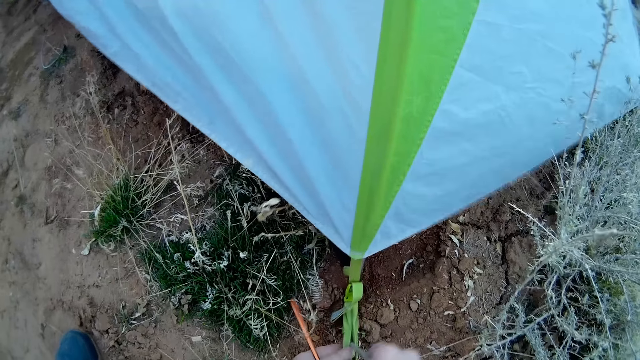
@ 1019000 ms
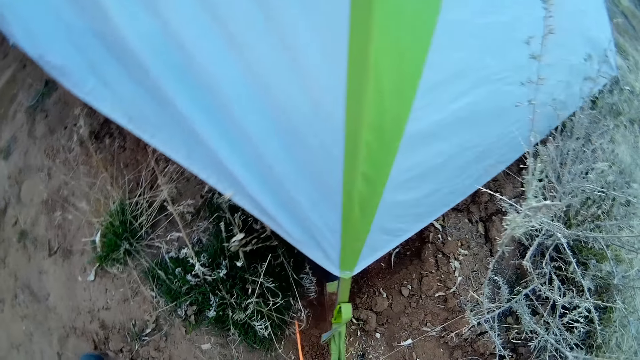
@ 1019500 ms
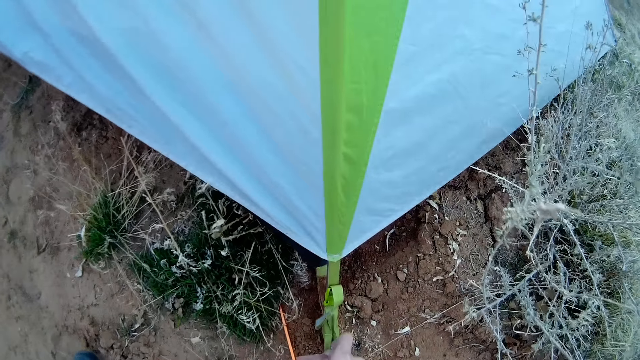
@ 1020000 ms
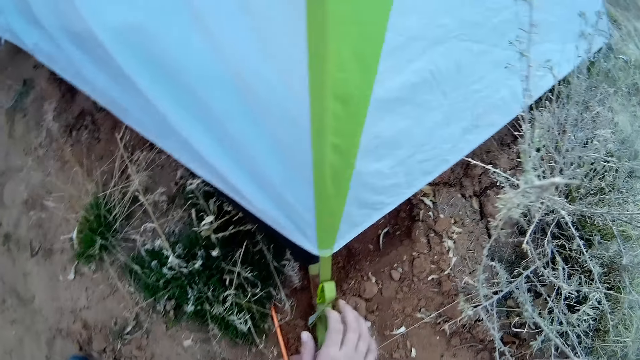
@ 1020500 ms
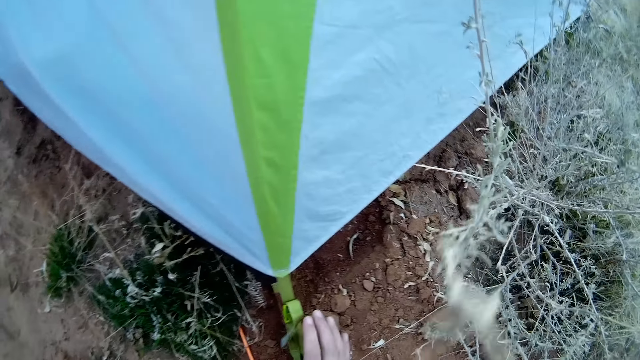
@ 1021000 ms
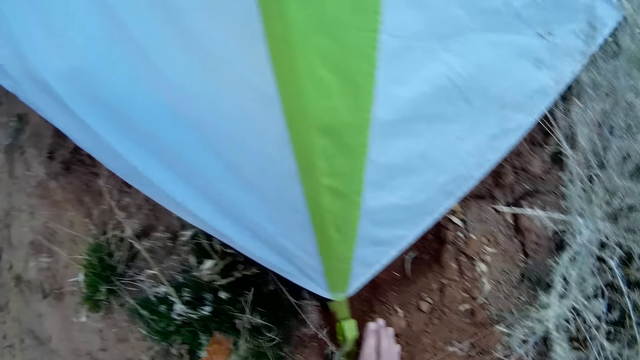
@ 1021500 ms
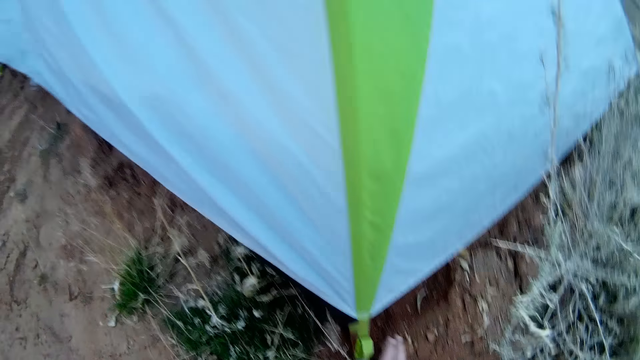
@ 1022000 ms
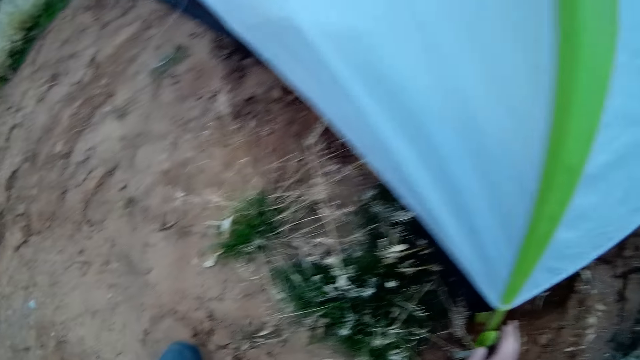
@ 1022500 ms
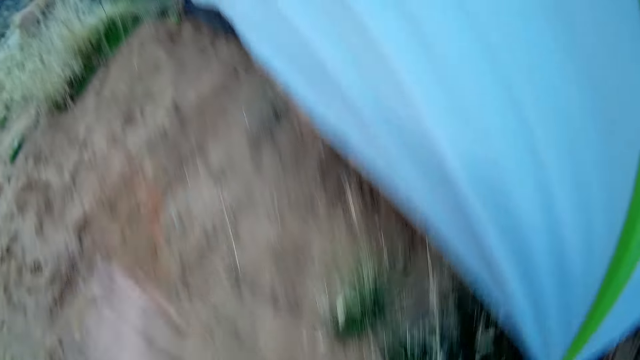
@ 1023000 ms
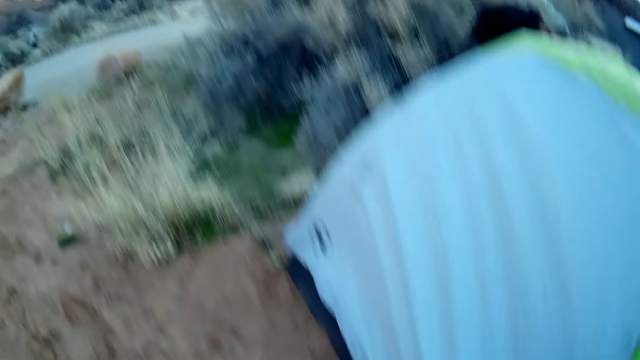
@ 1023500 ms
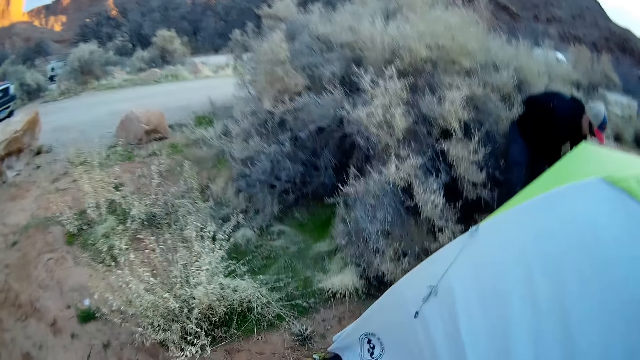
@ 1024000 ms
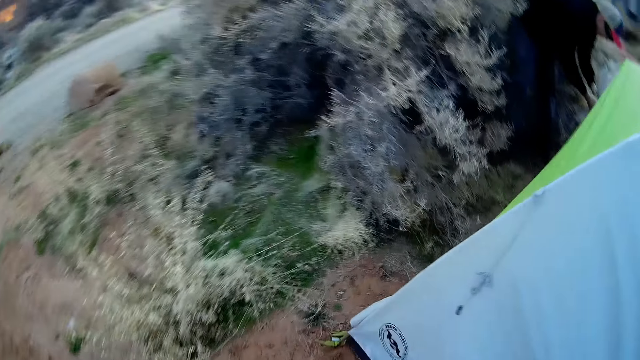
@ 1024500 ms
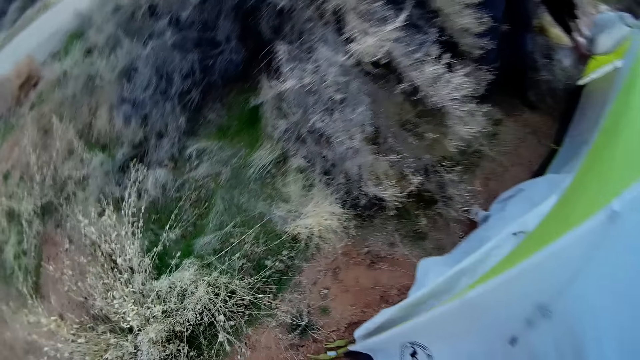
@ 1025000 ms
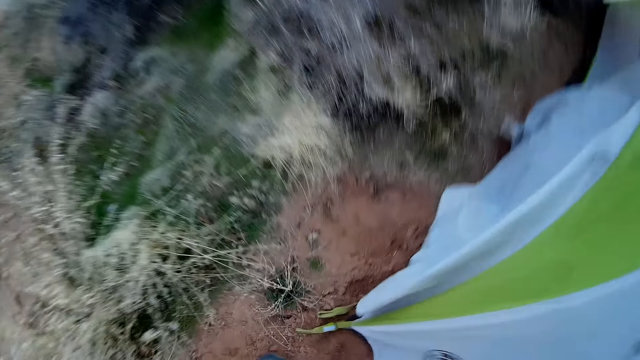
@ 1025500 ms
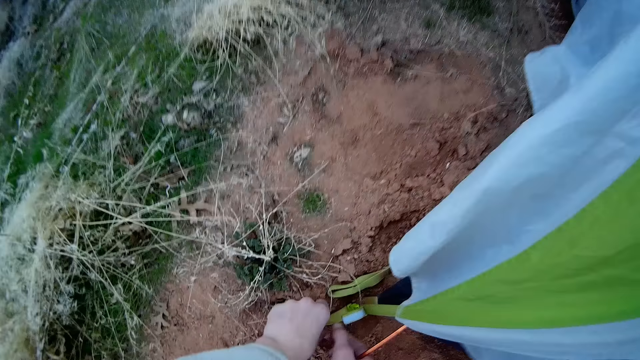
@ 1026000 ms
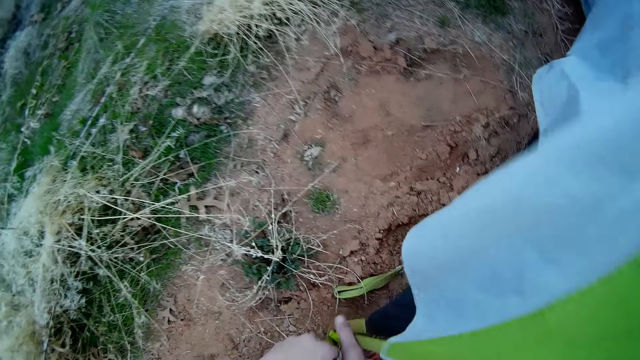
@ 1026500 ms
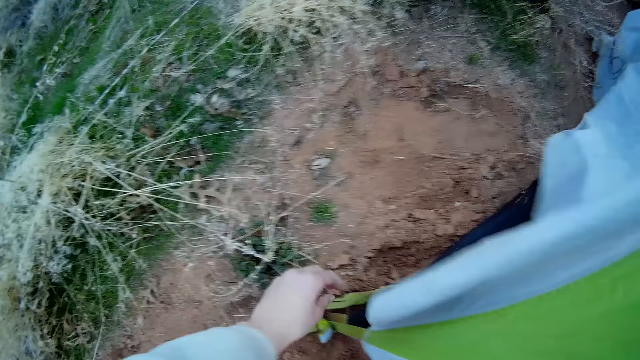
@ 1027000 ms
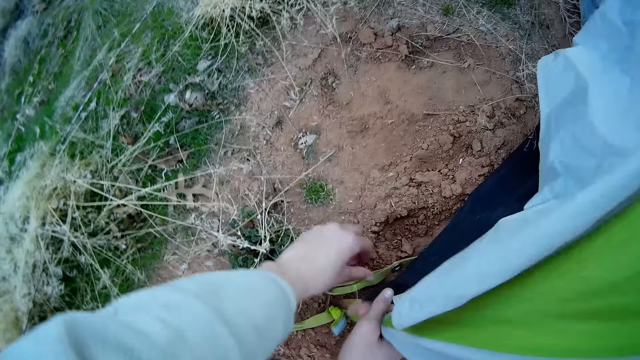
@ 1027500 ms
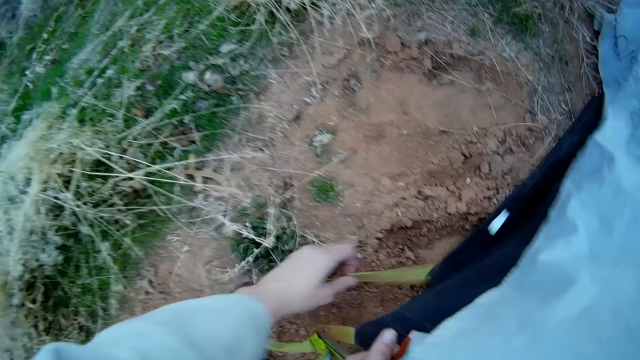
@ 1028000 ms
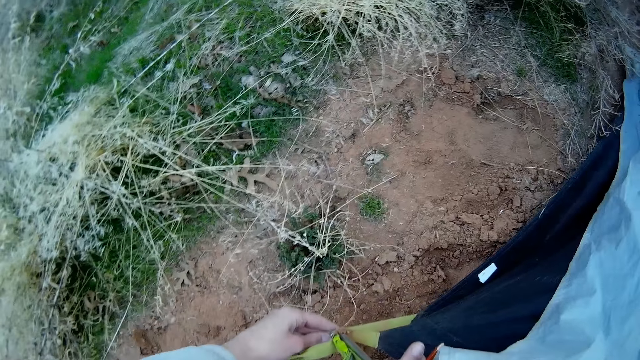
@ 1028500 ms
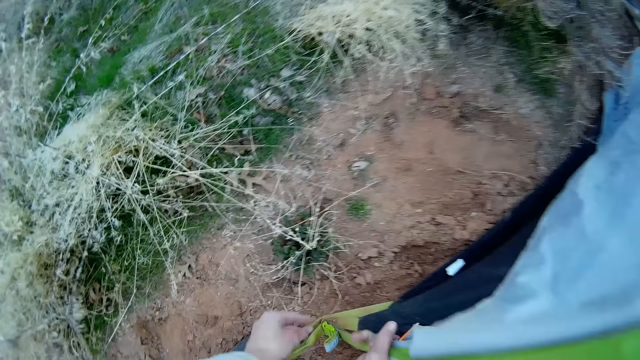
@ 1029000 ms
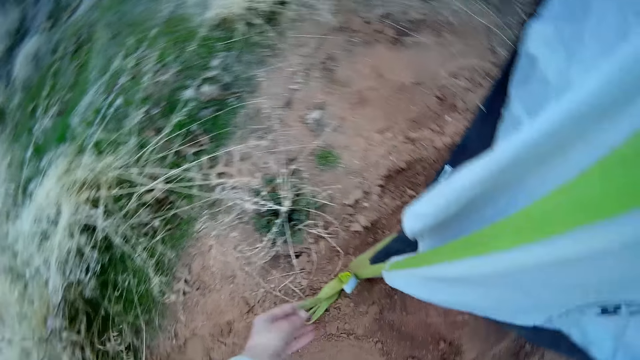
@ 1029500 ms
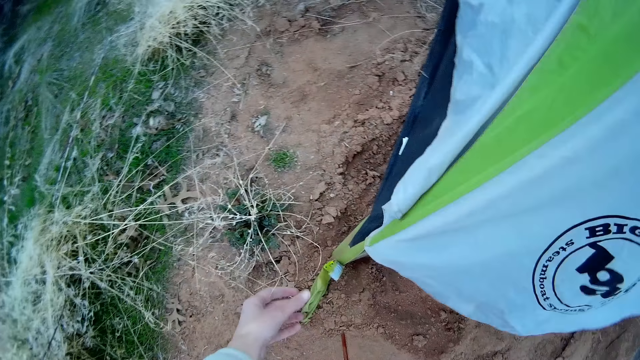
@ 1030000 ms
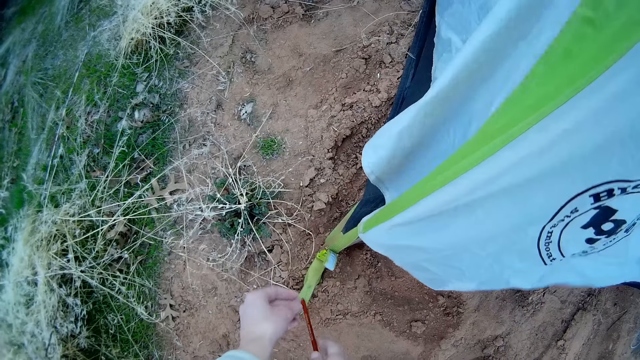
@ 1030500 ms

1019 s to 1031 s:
The camera wearer holds the snap hook on the ground. He walks on the ground. He fixes another part of the camp tent to the ground with an iron rod in his right hand. He holds the snap hook on the ground.

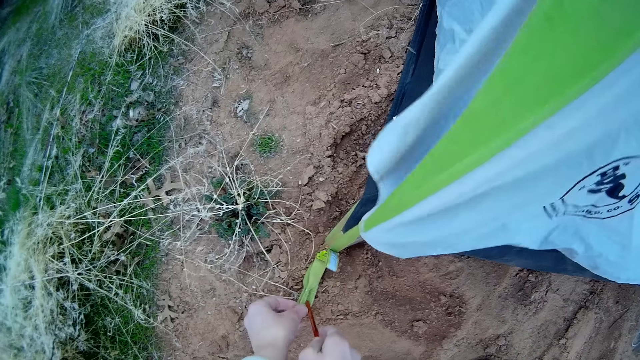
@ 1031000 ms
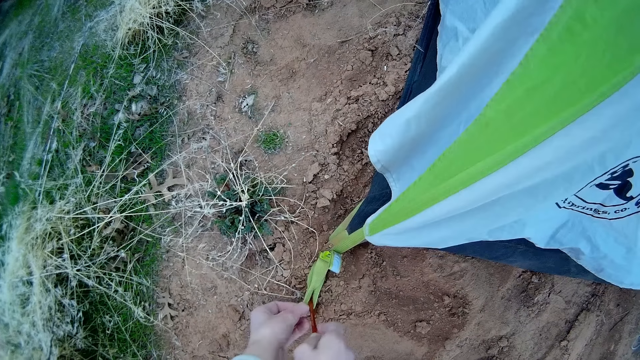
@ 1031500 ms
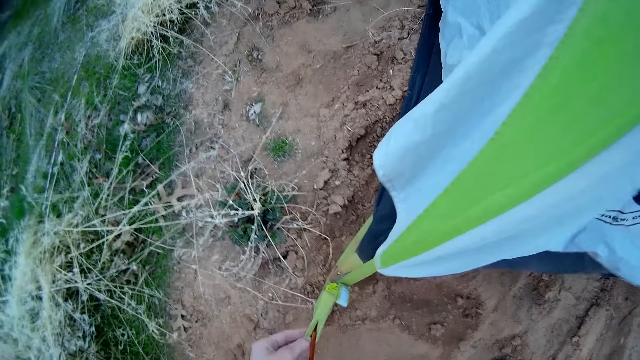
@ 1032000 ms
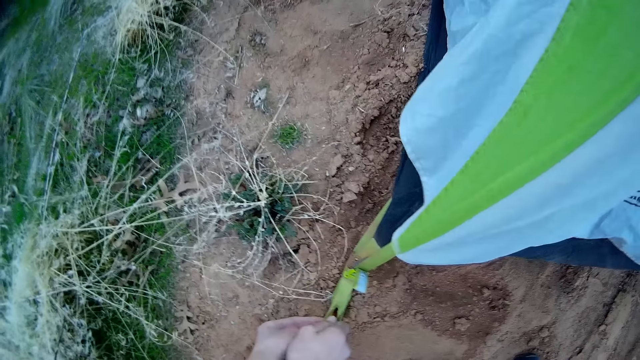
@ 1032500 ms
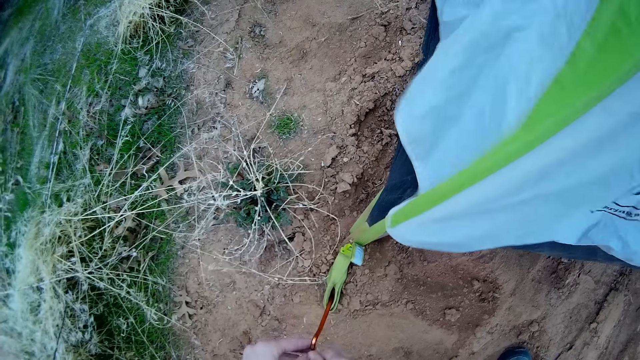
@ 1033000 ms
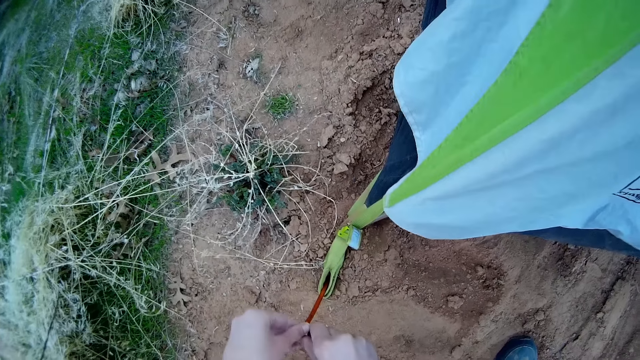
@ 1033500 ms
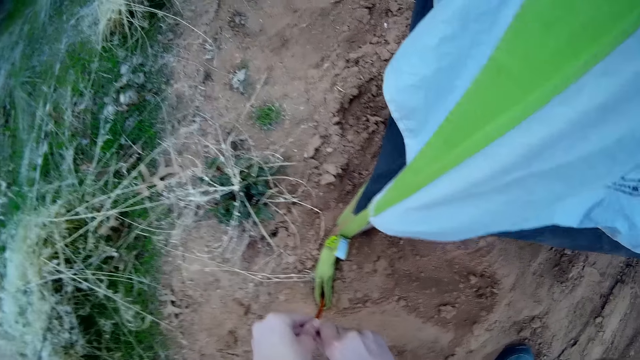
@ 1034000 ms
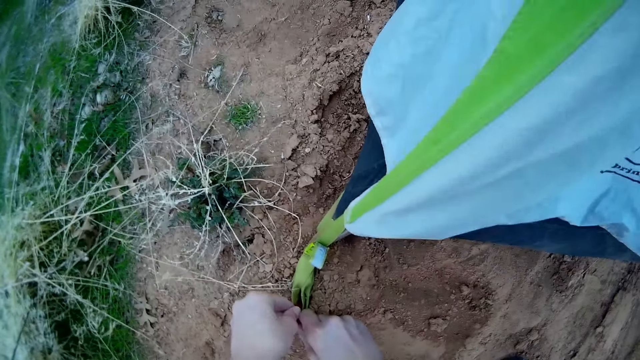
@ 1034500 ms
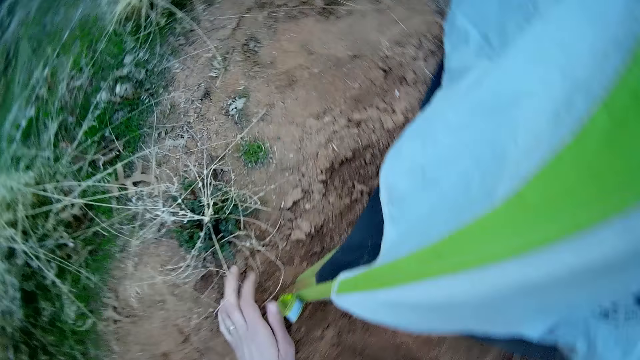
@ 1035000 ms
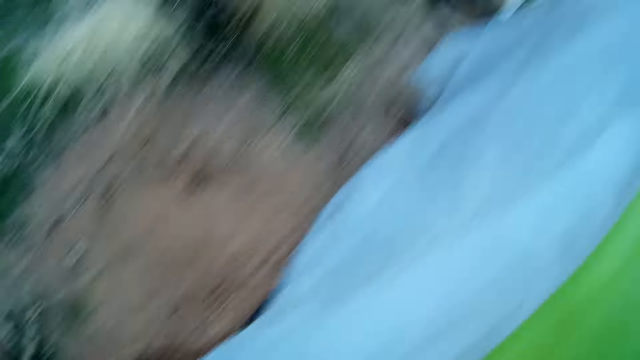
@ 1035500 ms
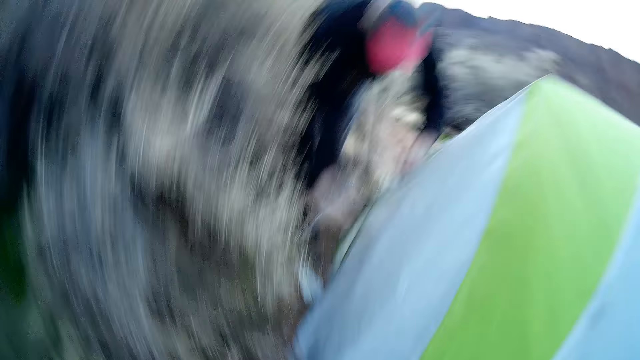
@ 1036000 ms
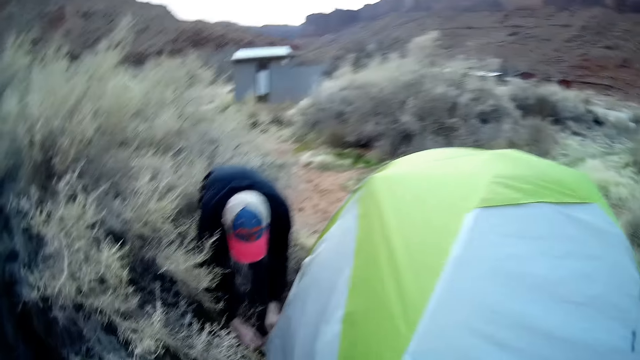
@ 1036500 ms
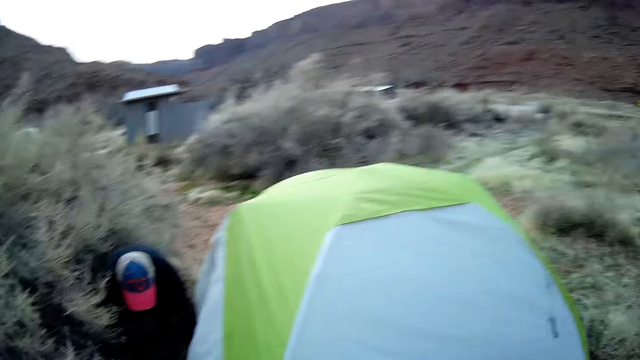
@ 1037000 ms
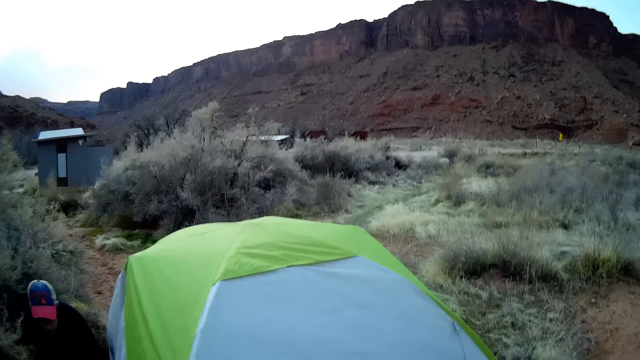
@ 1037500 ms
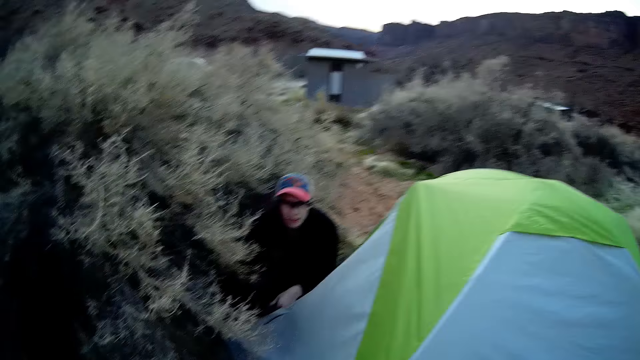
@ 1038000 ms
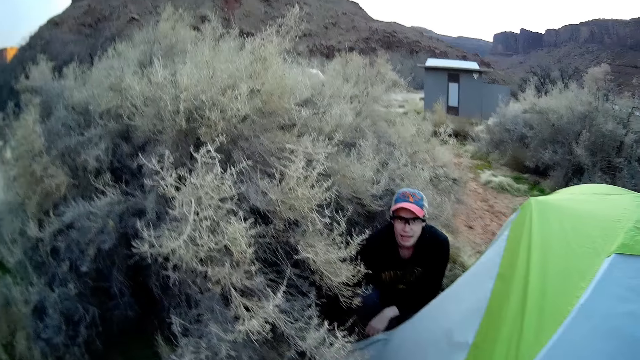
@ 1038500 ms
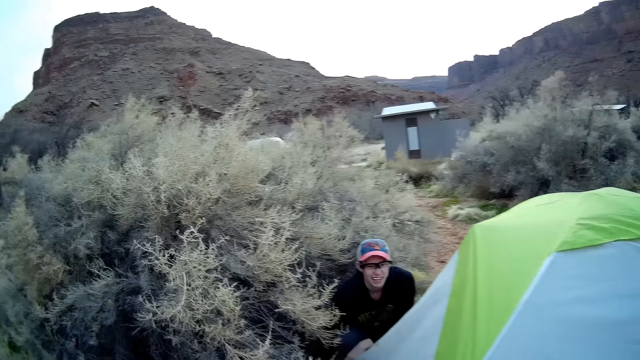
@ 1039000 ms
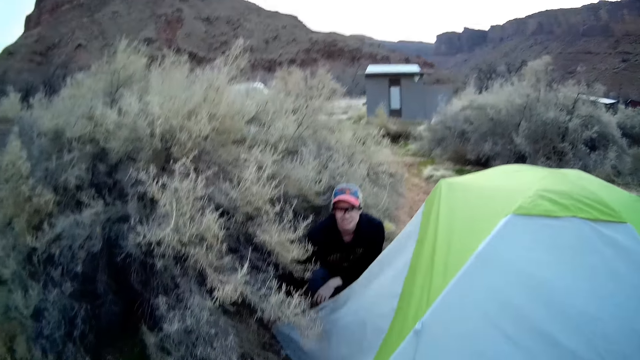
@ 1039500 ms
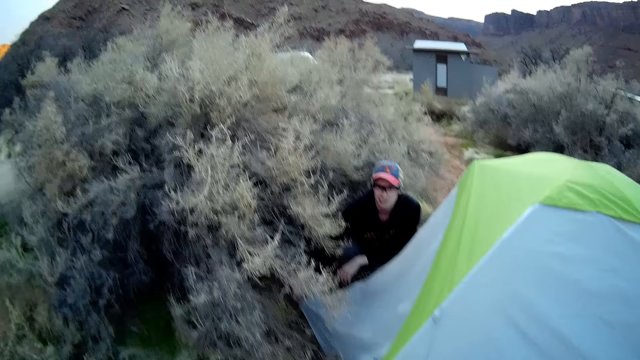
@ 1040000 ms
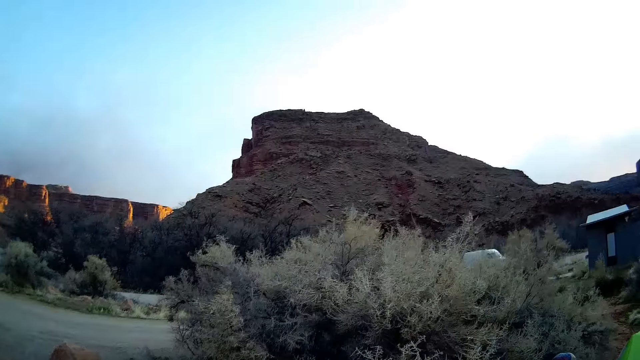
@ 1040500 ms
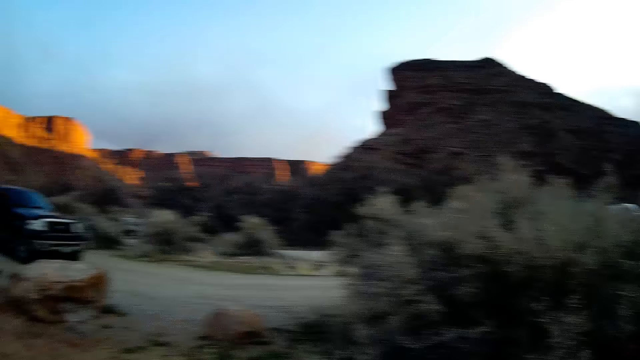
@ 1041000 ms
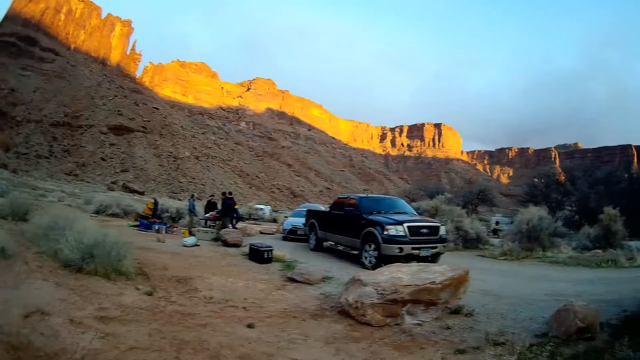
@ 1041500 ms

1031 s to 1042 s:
A man walks on the ground. The camera wearer stands on the ground. They look around the ground.
